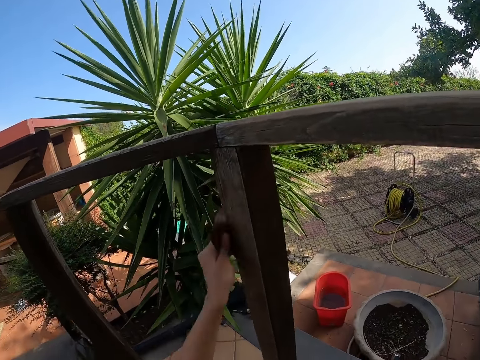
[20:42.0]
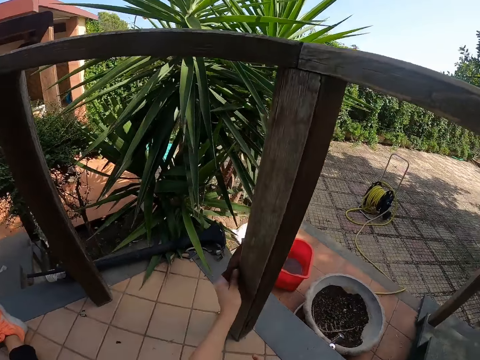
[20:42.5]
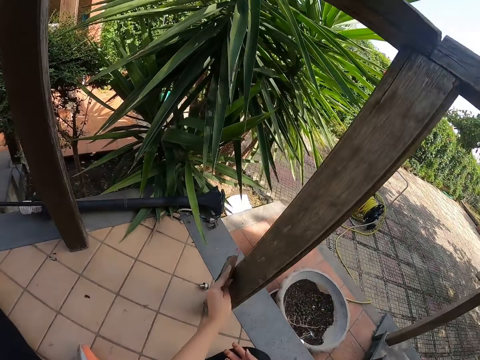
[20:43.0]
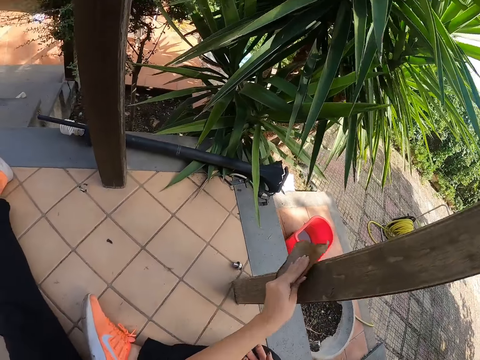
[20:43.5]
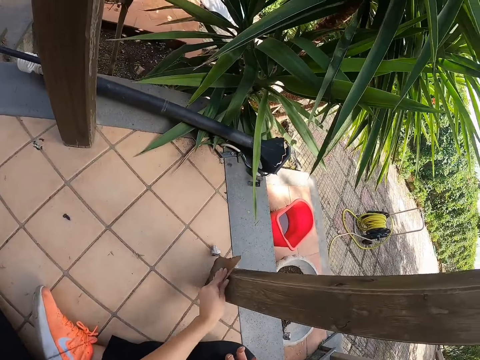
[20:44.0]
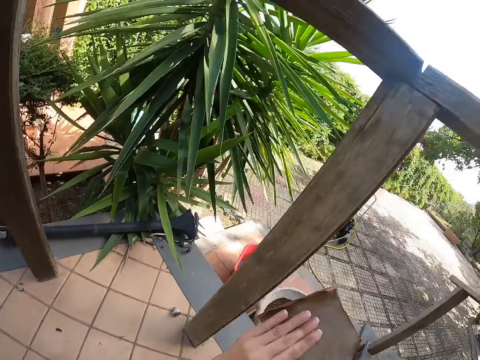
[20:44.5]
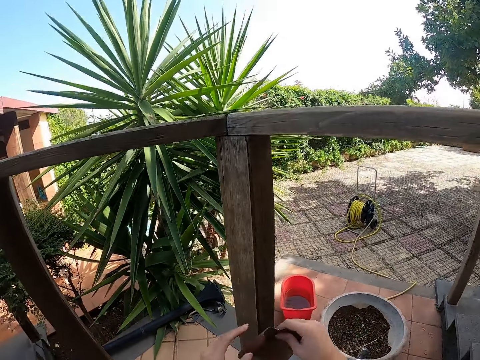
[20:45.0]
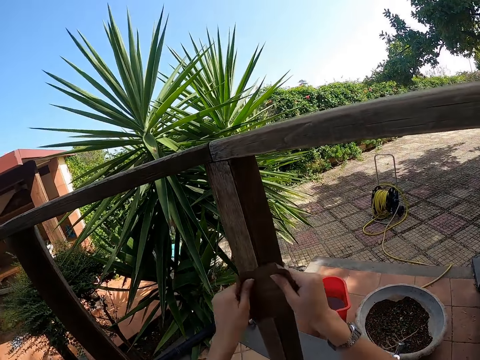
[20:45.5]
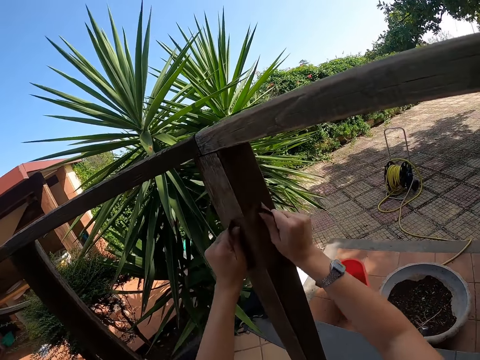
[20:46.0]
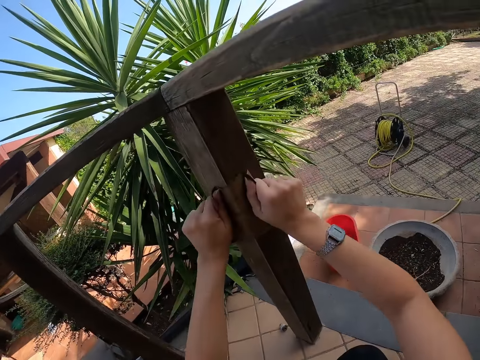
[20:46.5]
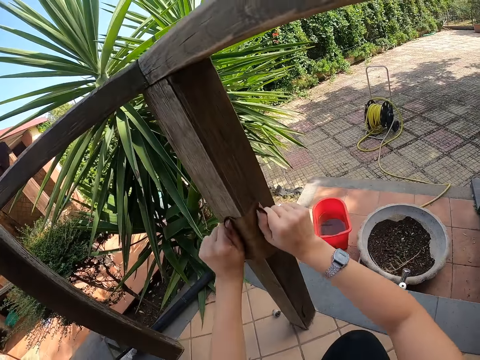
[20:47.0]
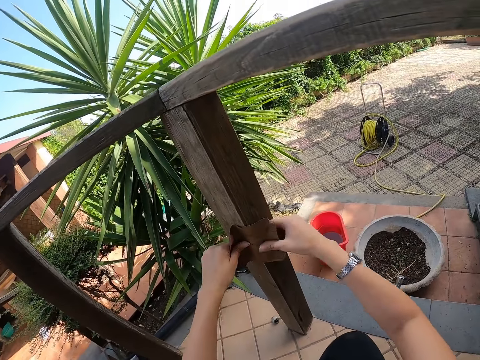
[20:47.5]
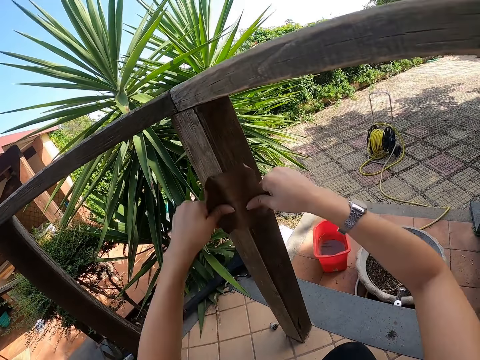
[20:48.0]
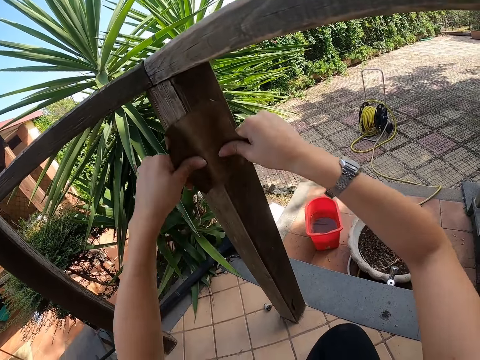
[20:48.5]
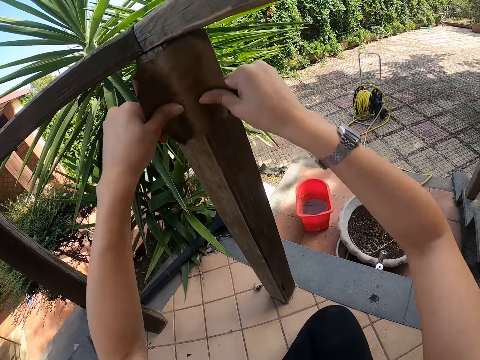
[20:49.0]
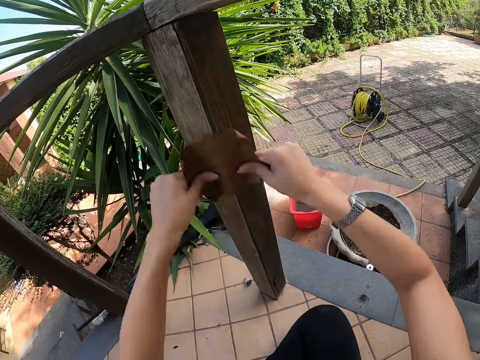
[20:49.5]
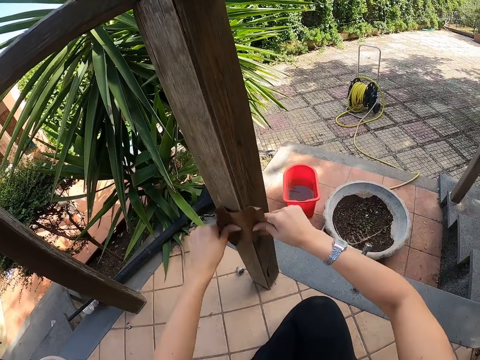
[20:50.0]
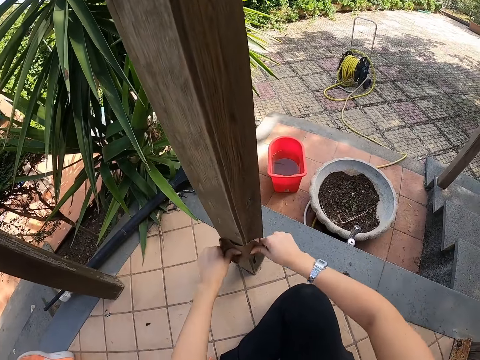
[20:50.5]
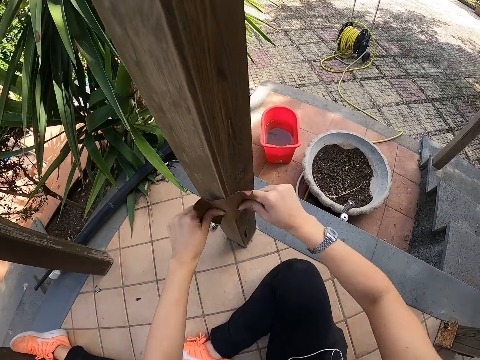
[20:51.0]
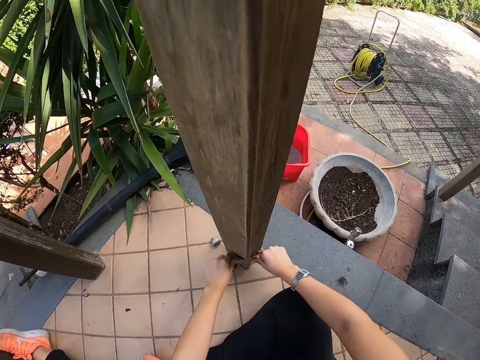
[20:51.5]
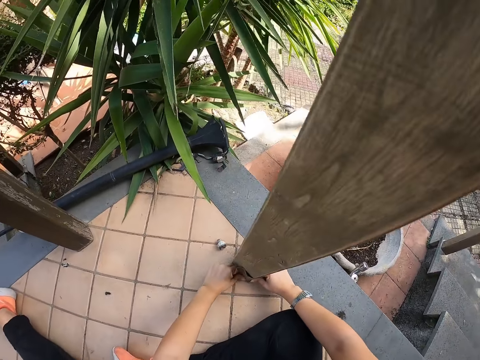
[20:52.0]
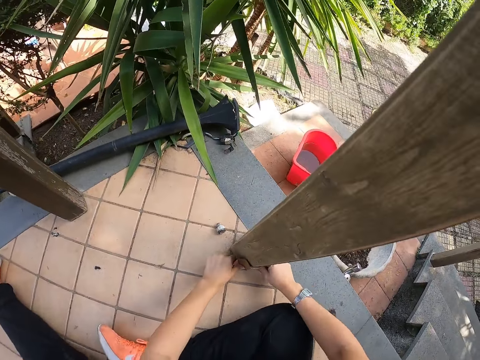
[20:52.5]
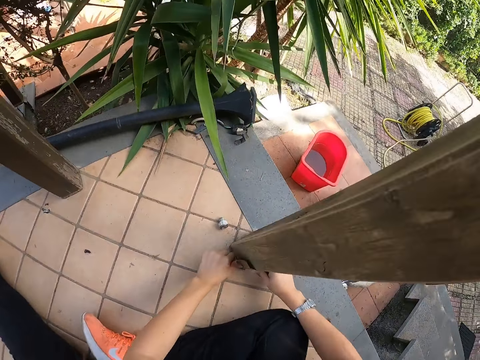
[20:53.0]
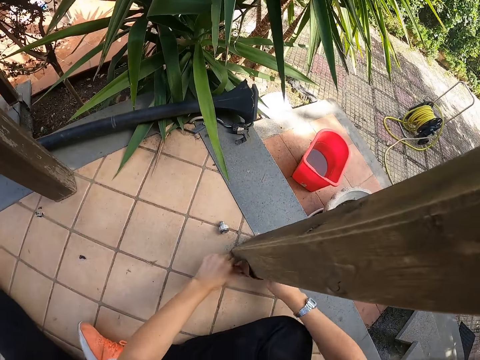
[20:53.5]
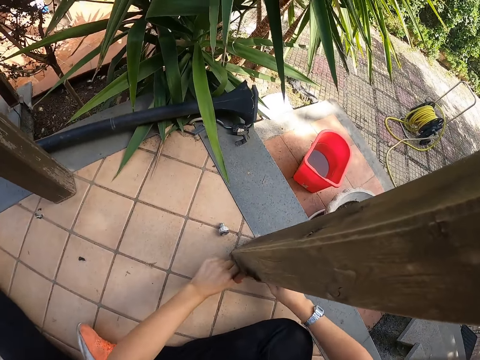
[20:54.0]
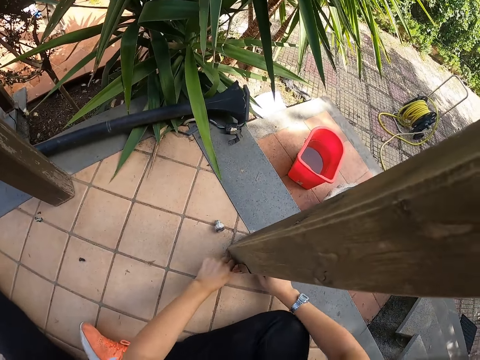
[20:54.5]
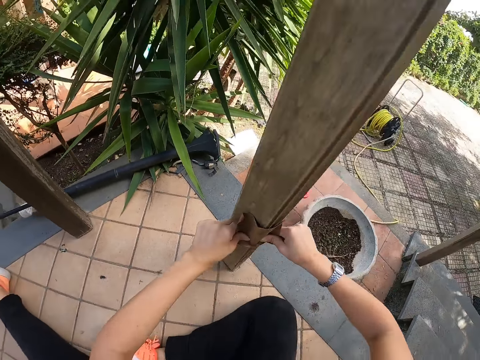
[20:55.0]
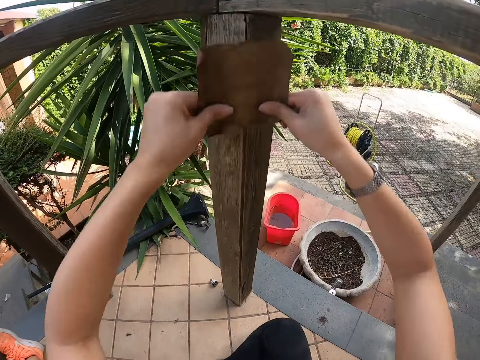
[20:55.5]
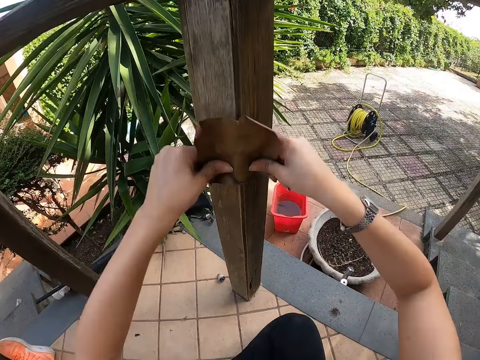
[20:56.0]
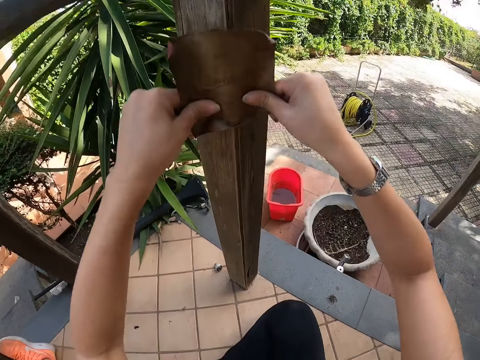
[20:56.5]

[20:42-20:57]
The camera wearer holds the sandpaper with both hands. She smoothens the front porch with the sandpaper in both hands.

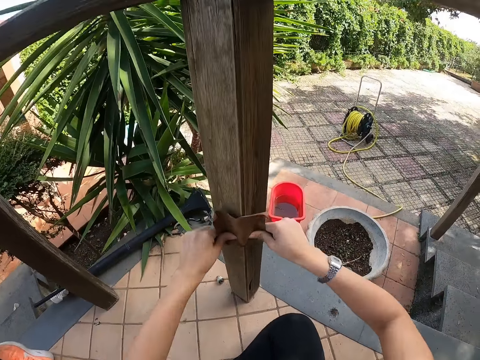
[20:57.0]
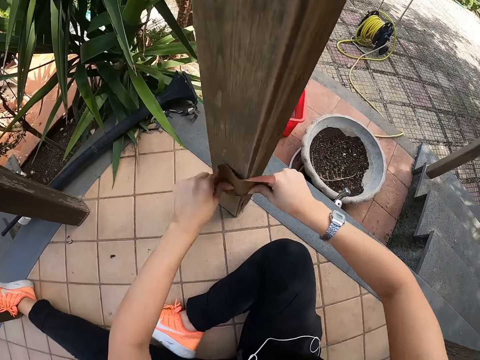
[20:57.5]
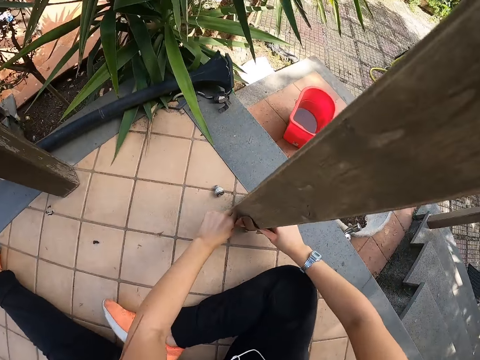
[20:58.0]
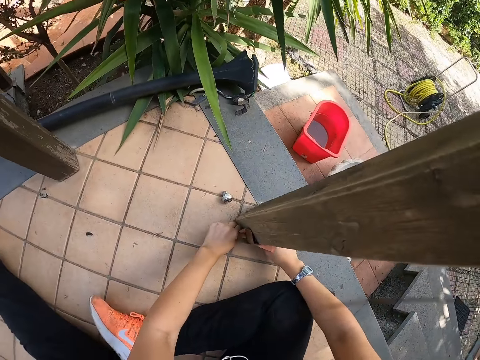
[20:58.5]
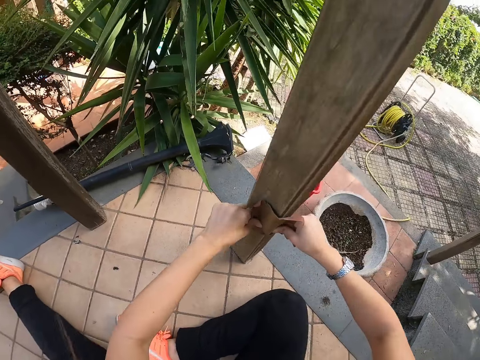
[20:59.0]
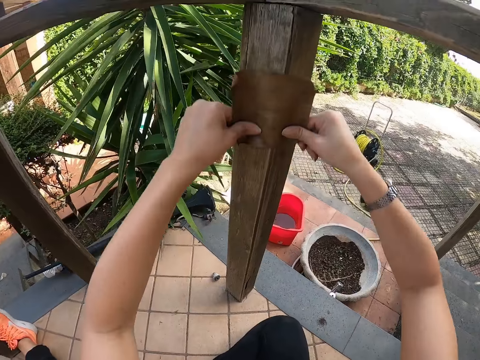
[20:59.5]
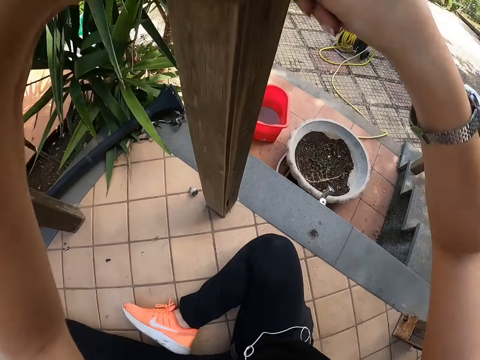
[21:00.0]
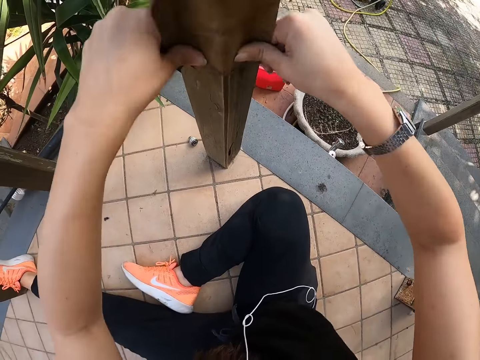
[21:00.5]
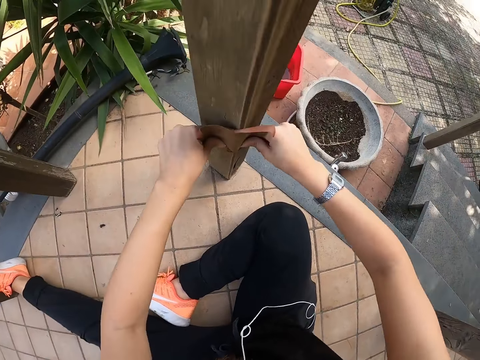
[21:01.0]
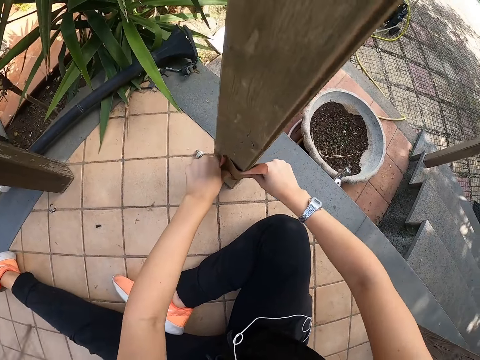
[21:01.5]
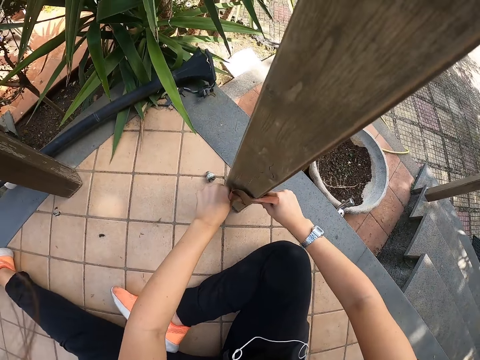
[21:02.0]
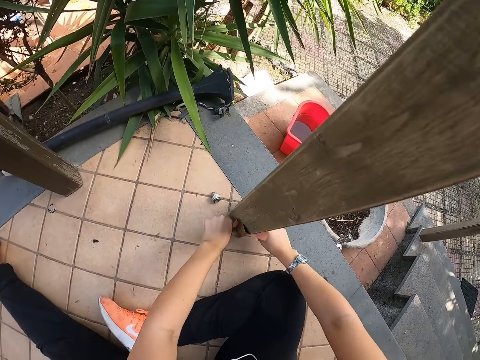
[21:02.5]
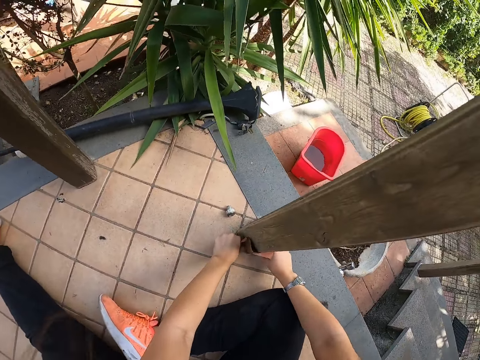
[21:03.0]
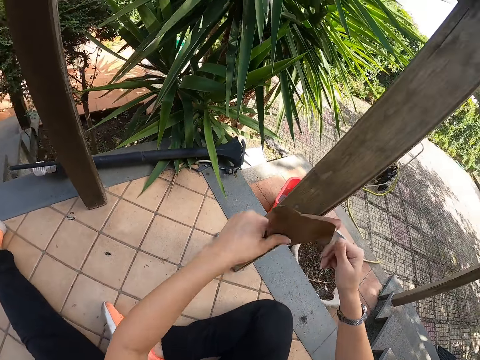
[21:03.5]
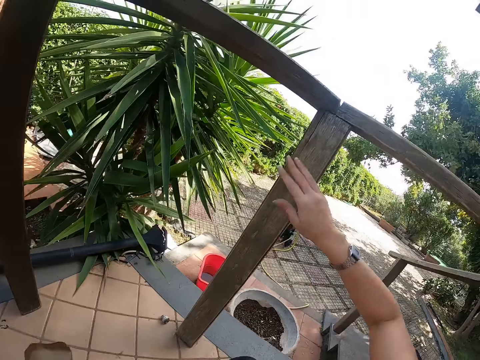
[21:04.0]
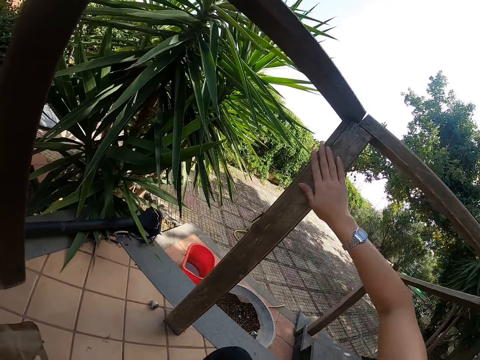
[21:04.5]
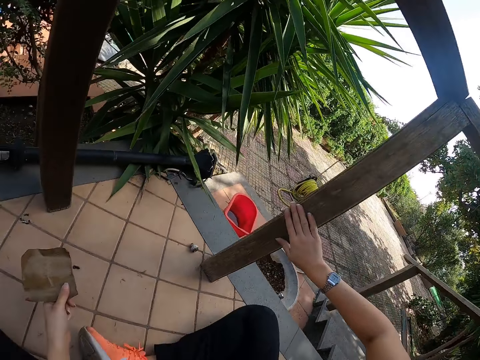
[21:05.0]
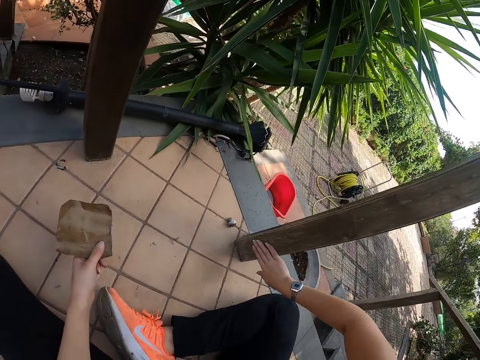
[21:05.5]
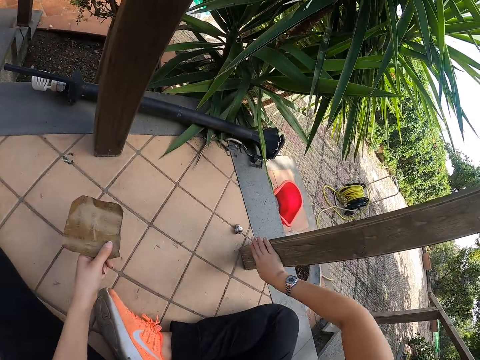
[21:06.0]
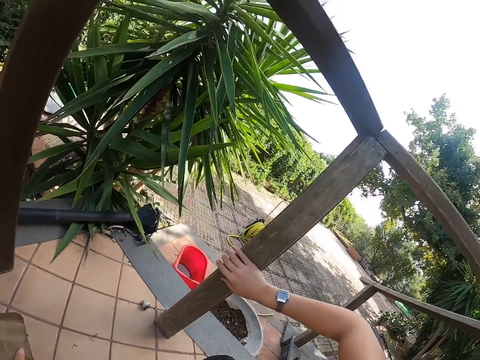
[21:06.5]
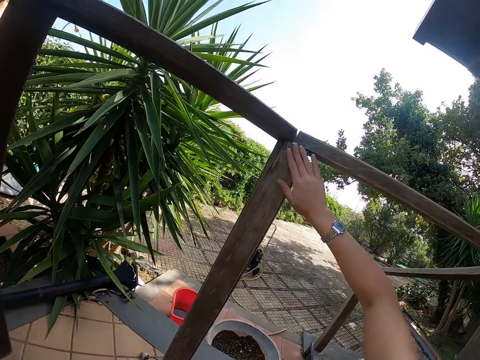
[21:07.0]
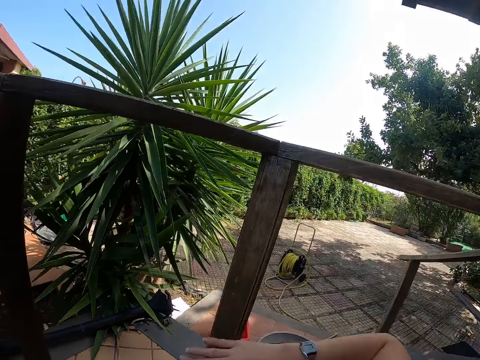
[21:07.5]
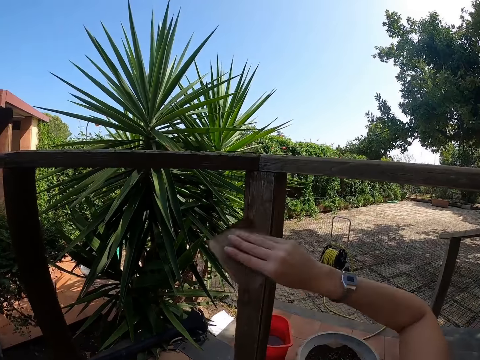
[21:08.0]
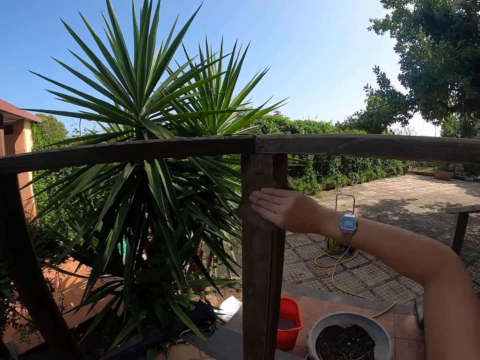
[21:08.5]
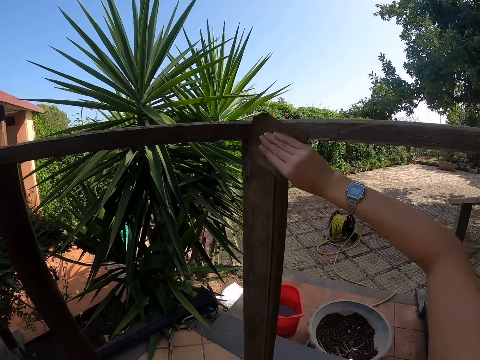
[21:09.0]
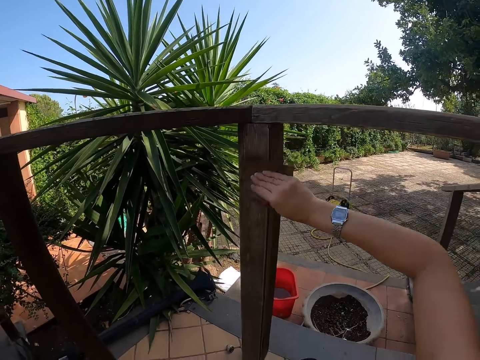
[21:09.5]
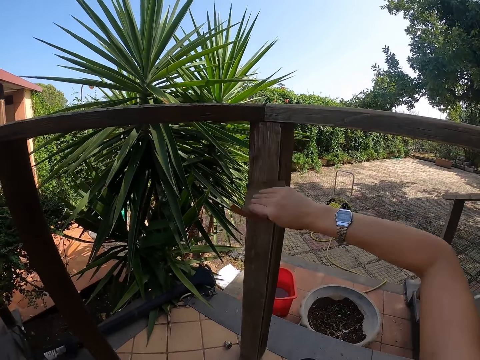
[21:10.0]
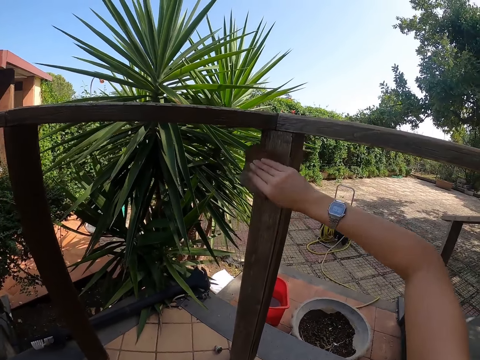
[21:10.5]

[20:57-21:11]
The camera wearer strokes the front porch with her right hand. She collects the sandpaper from her left hand with her right hand. She smoothens the front porch with the sandpaper in her right hand.
